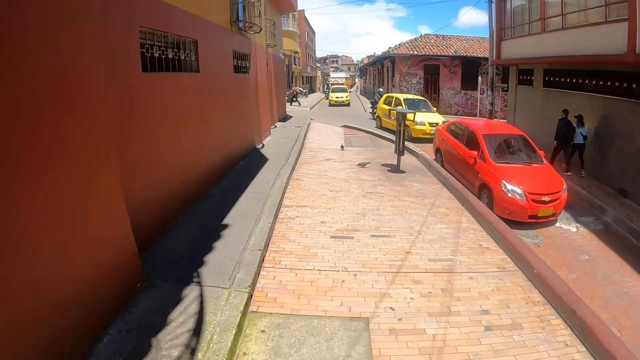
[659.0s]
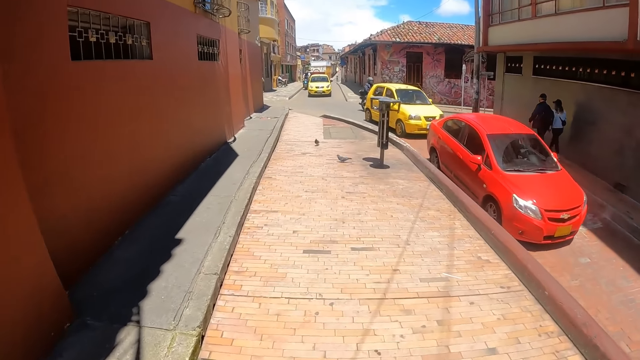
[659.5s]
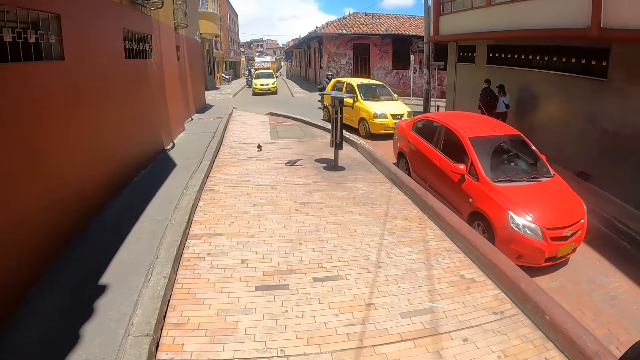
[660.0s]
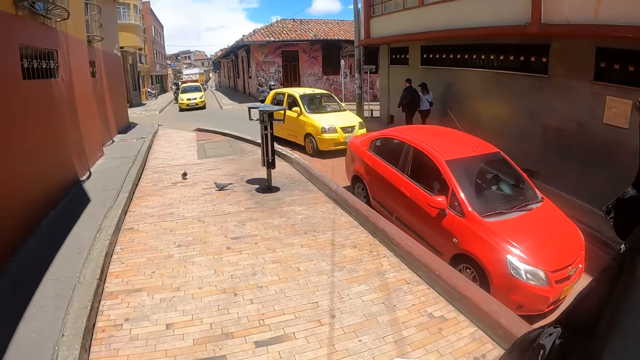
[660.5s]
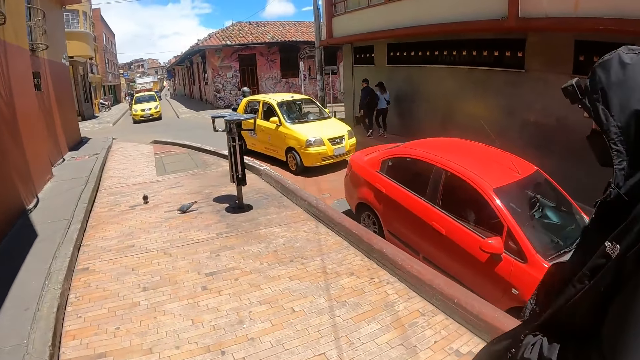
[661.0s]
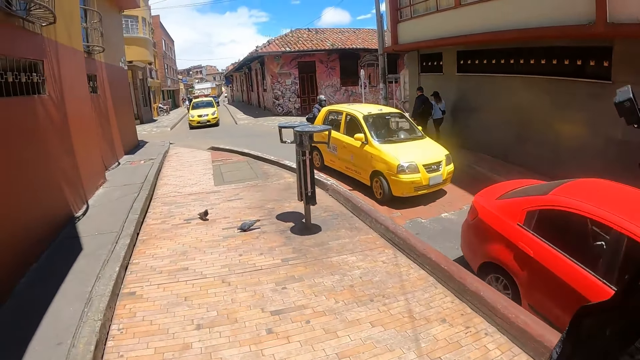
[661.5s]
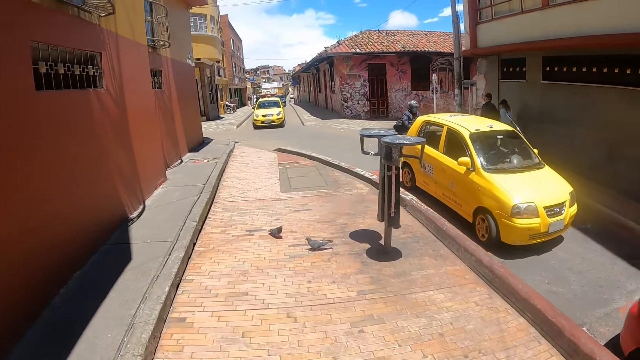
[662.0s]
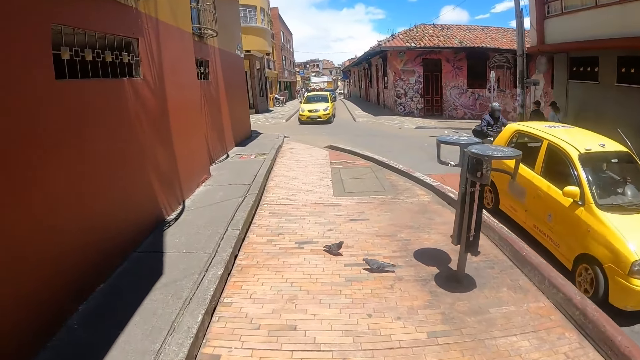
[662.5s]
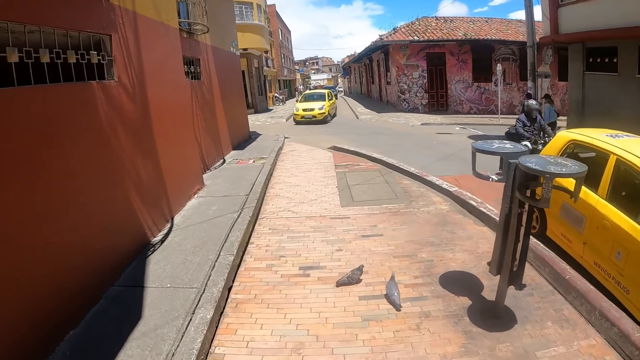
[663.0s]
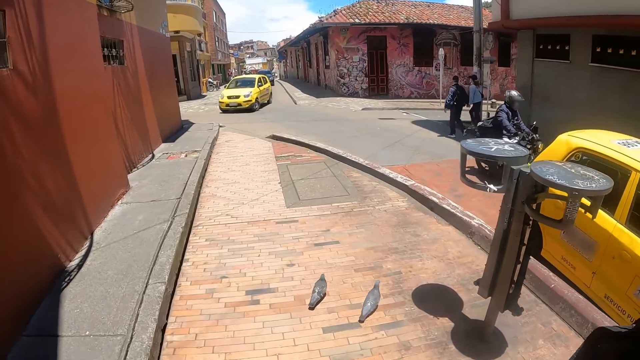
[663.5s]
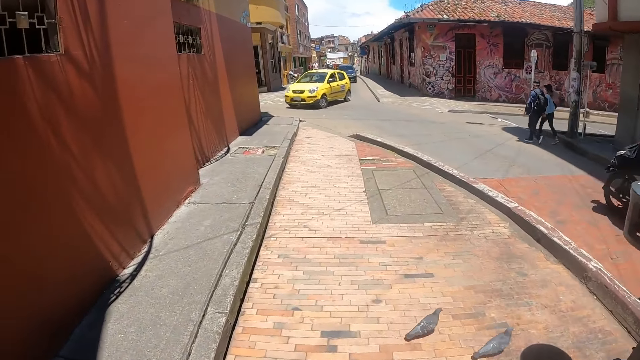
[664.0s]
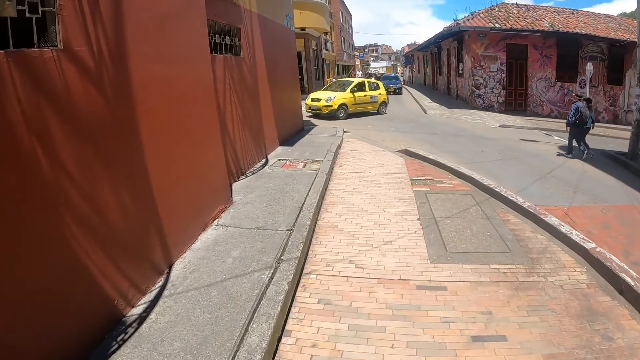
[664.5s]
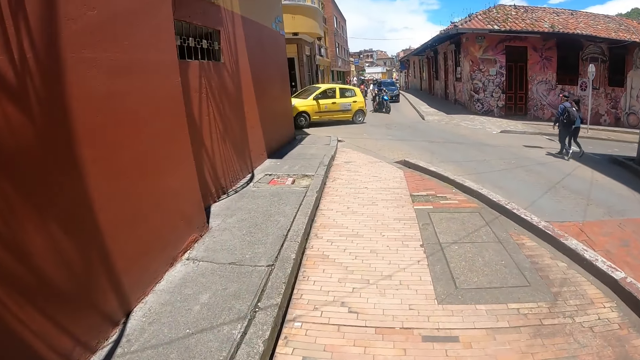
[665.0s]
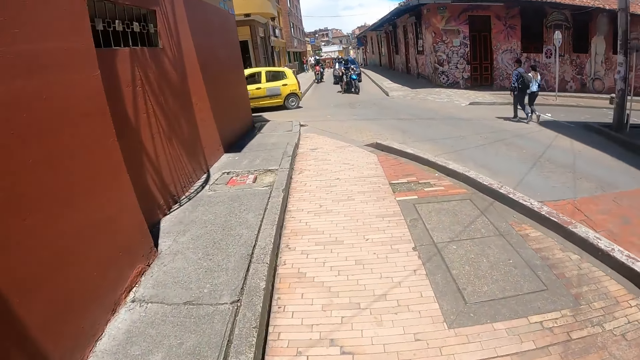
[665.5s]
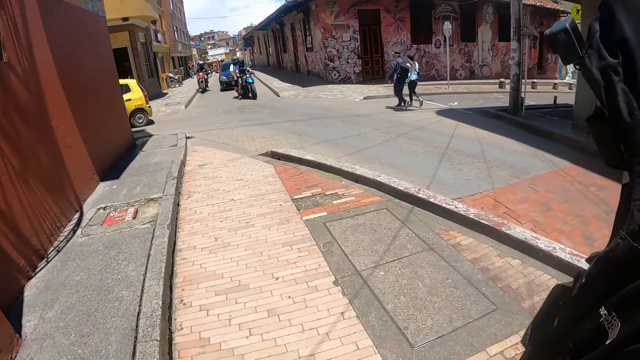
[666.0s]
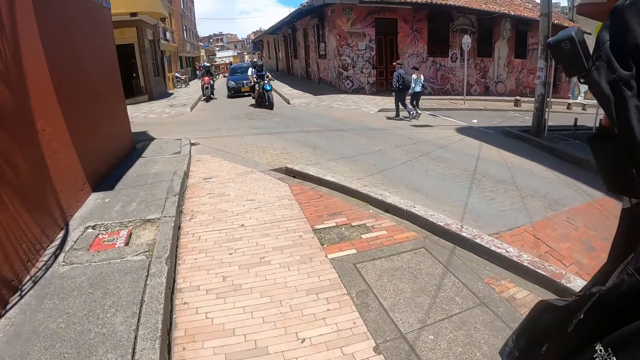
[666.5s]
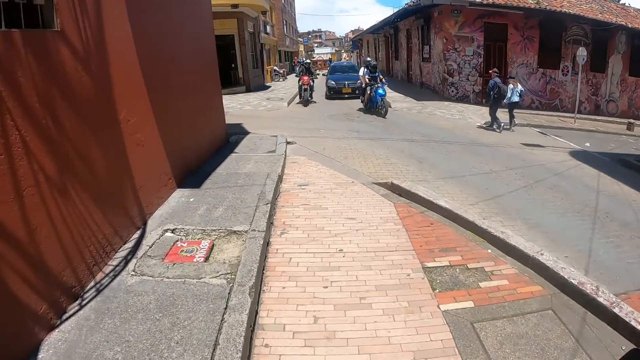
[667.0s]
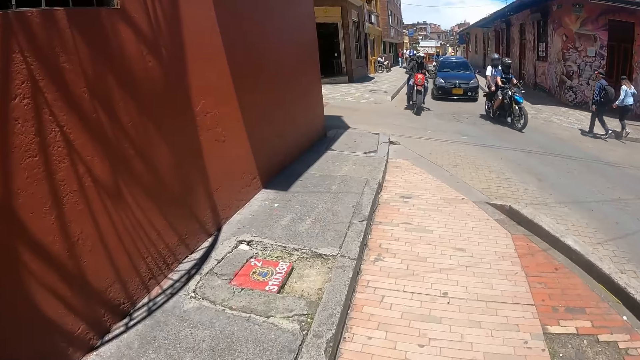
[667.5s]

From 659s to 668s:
The camera wearer walks on the sidewalk. A person walks on the sidewalk. The camera wearer looks around.

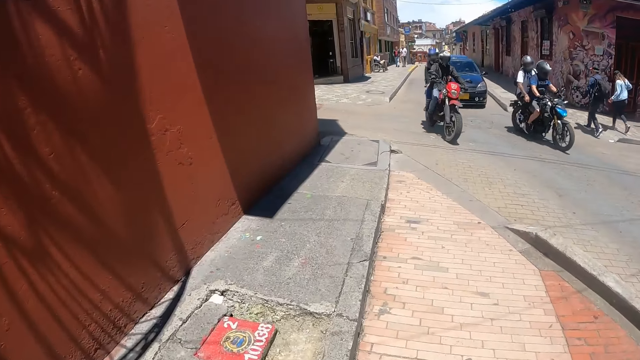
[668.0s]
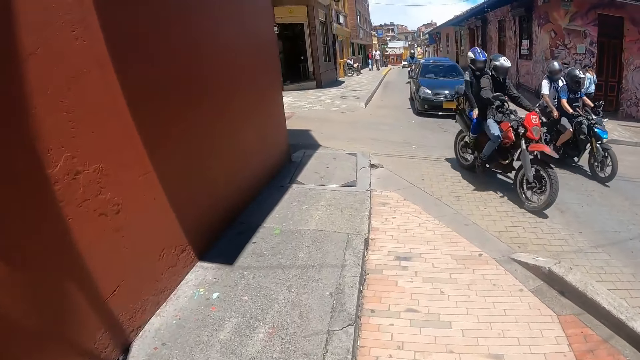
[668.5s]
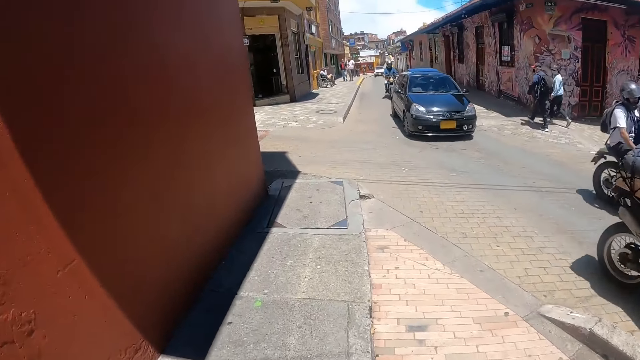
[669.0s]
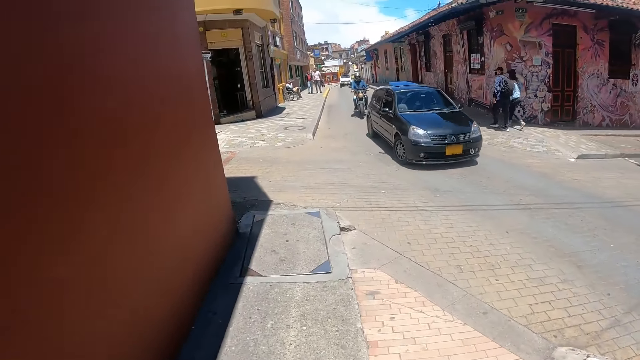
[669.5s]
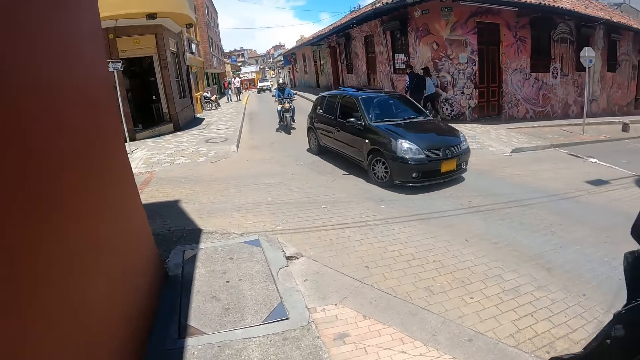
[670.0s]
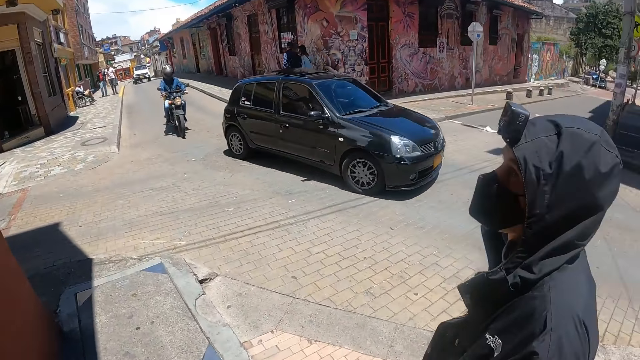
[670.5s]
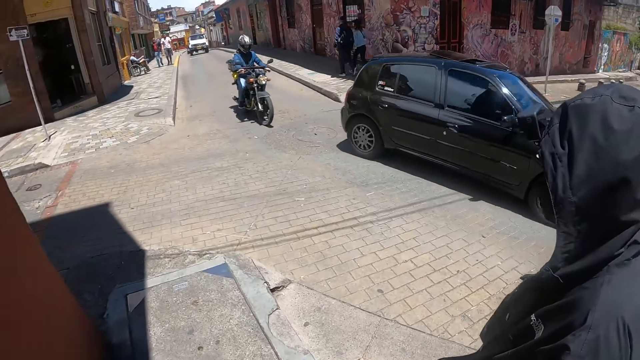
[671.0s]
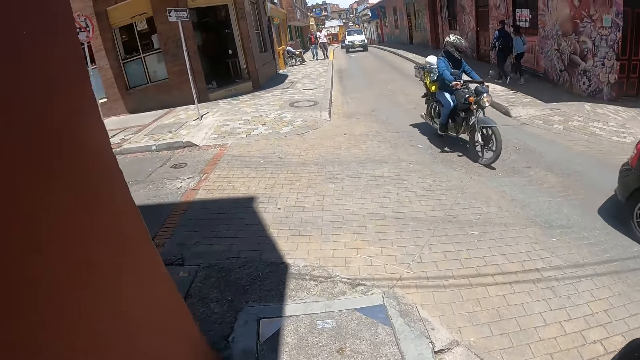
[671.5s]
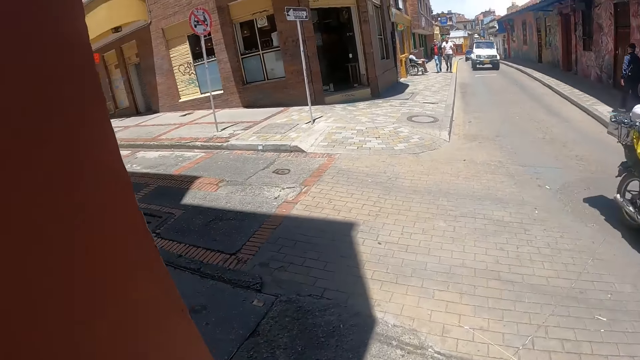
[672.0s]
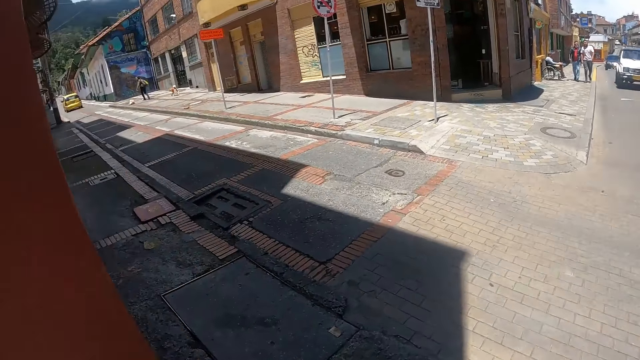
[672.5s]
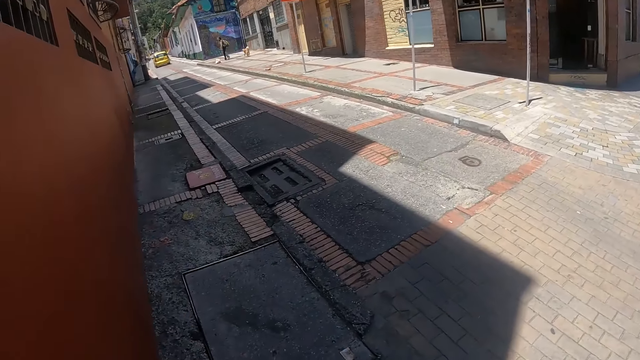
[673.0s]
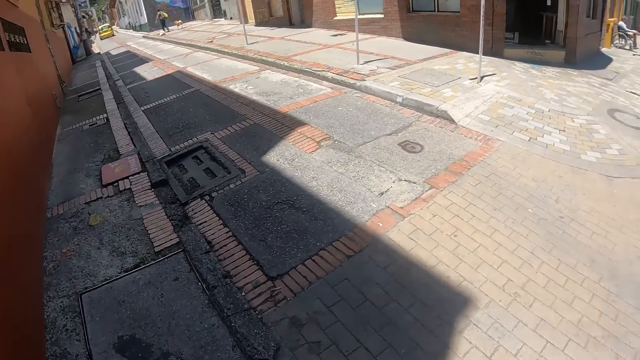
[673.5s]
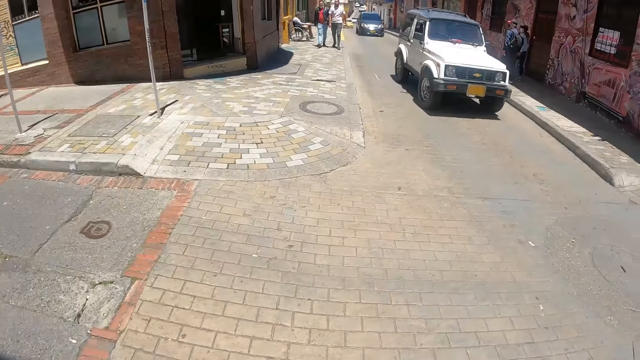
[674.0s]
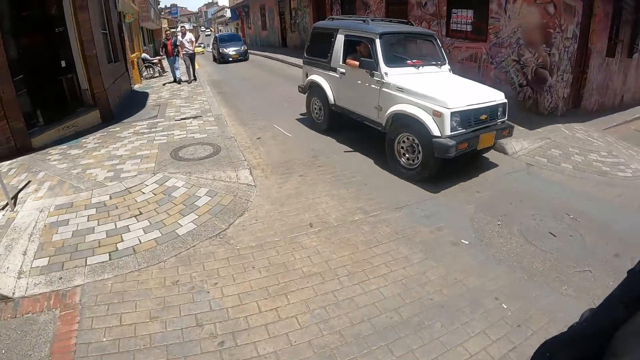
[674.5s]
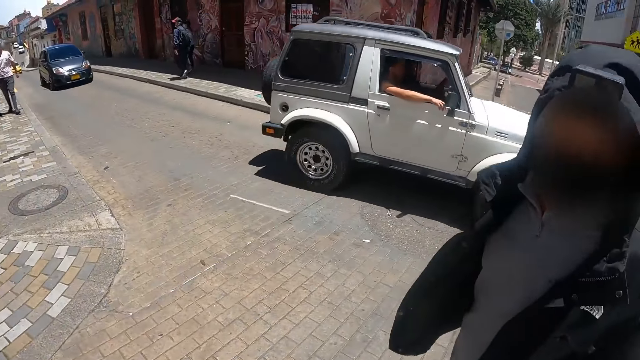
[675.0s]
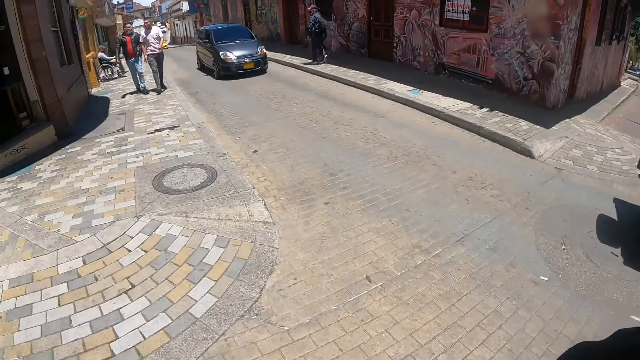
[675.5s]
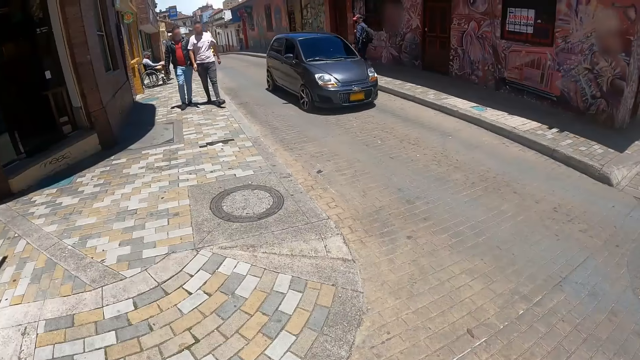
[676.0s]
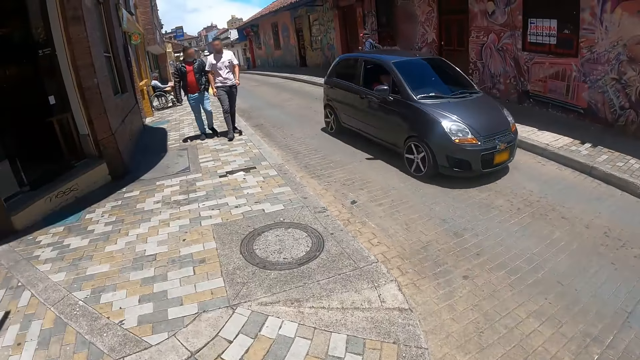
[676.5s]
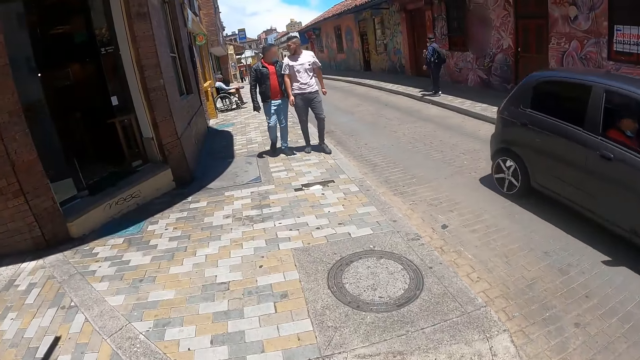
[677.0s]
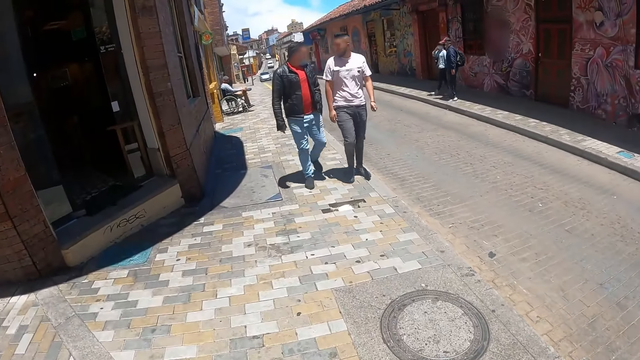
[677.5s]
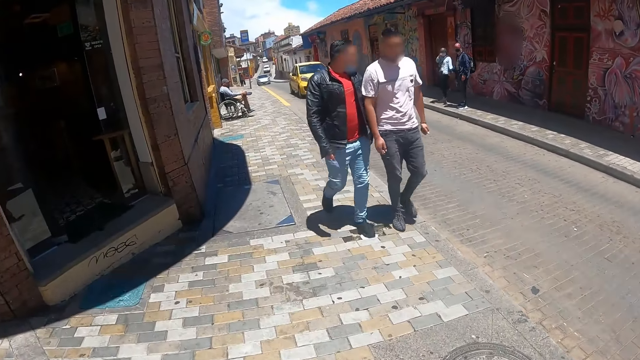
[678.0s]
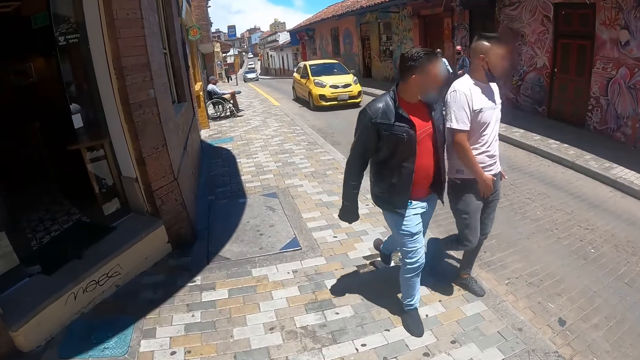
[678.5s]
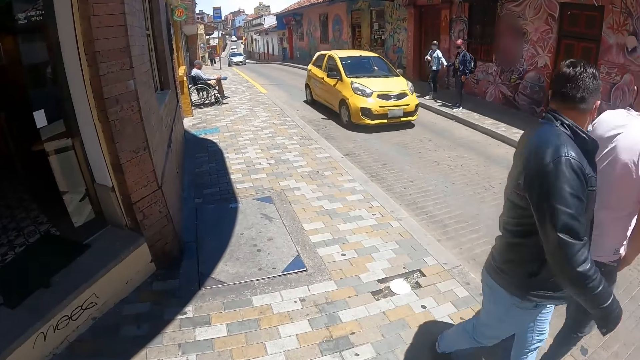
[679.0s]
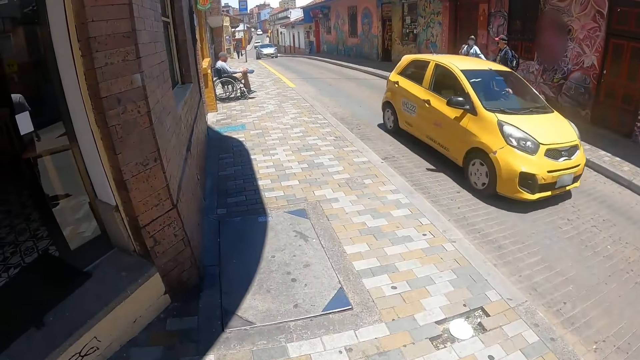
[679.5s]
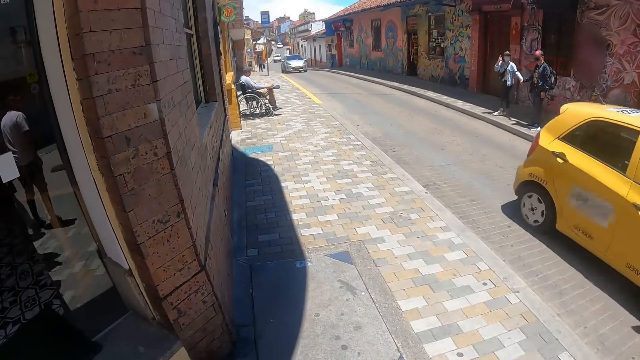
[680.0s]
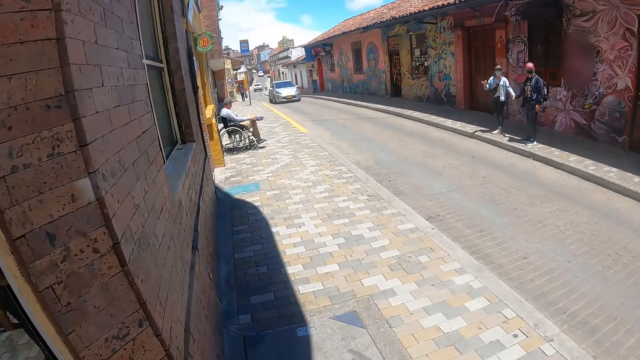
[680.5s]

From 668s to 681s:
The camera wearer walks on the sidewalk. A person walks on the sidewalk. The camera wearer looks around. They walk on the sidewalk and look around. They walk on the sidewalk. The person walks on the sidewalk. The camera wearer looks around.
